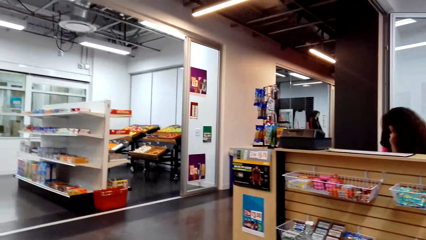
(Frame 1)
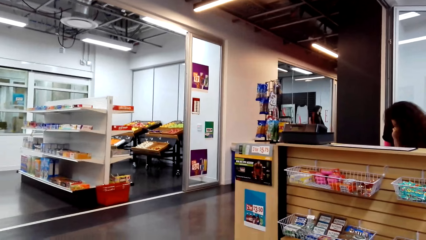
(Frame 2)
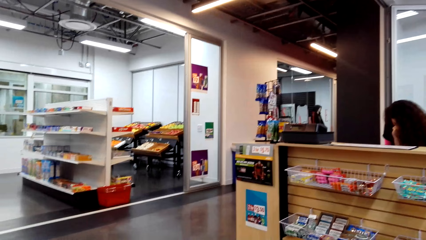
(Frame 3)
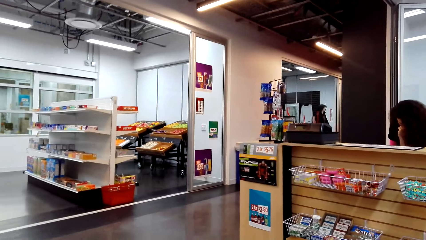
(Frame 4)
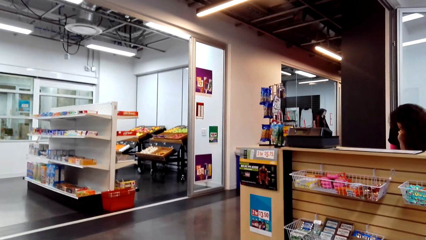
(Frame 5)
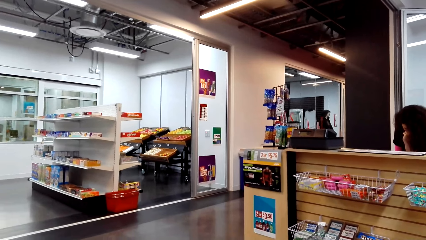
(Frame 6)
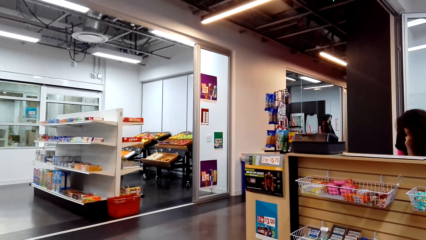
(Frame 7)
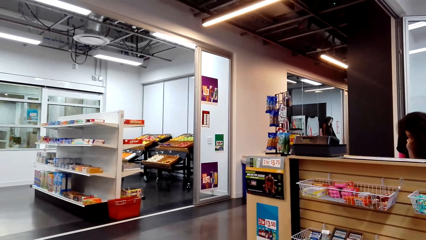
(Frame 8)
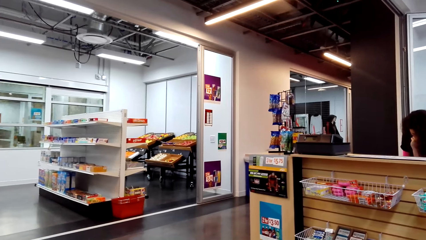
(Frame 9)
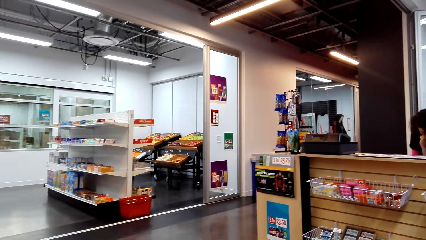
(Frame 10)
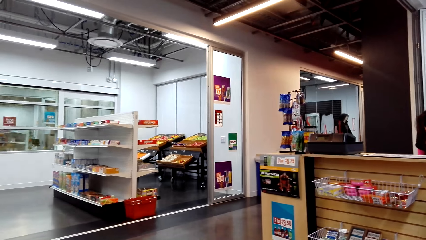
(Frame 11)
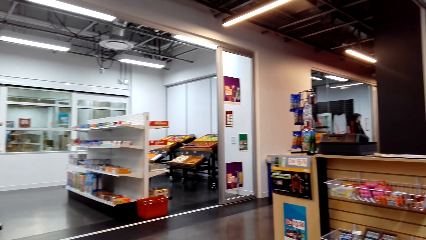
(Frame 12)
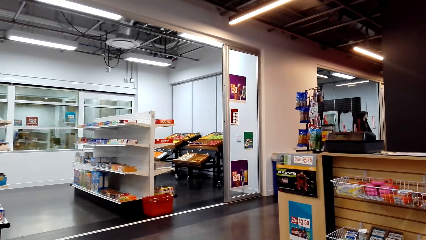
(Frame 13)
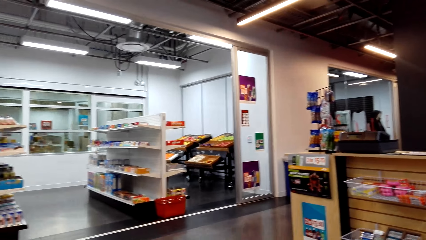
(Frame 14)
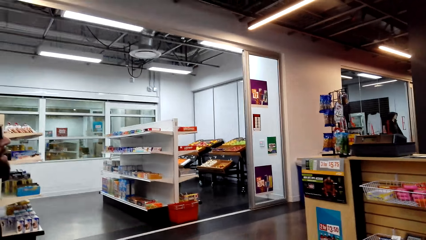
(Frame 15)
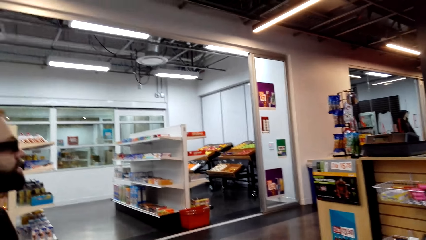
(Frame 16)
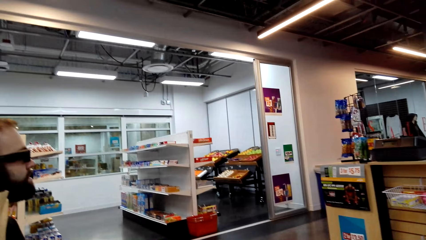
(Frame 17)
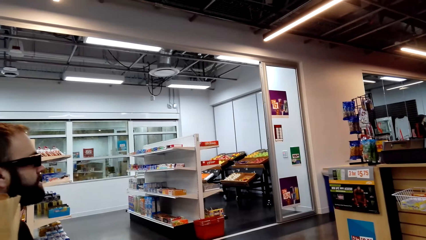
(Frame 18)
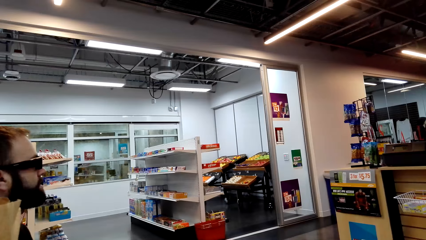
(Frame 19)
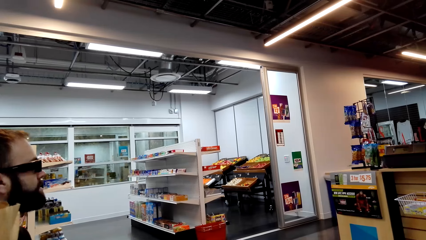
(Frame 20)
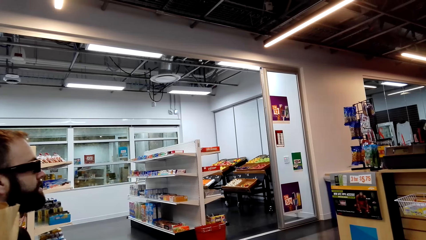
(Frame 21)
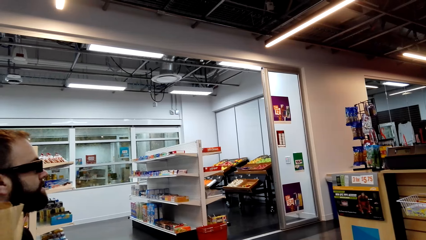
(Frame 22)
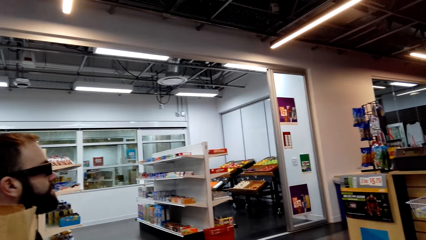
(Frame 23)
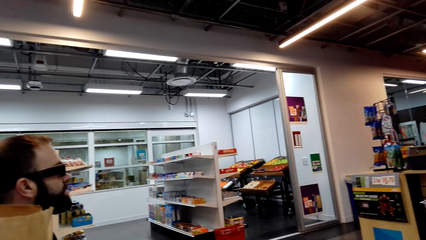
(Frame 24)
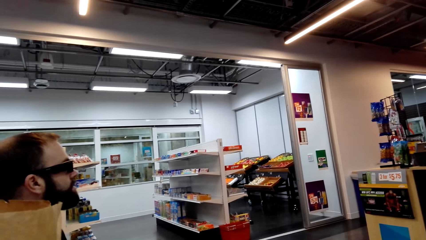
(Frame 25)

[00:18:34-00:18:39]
The camera wearer looks around the supermarket.

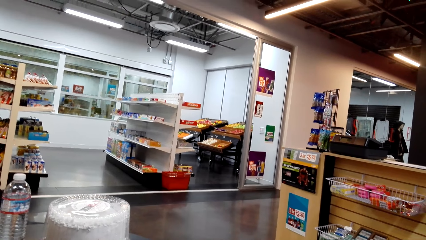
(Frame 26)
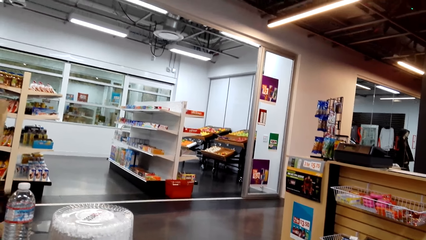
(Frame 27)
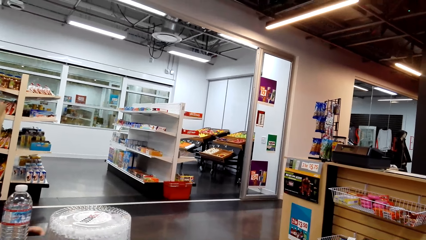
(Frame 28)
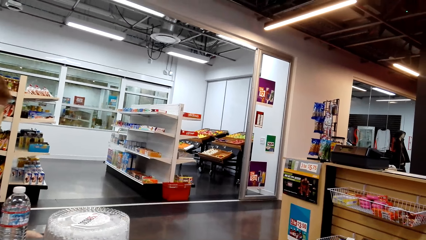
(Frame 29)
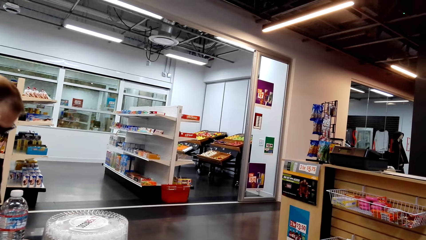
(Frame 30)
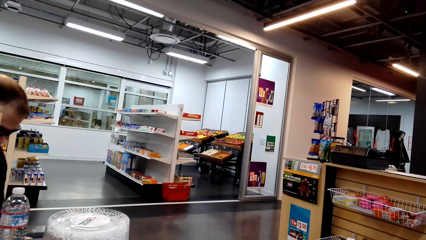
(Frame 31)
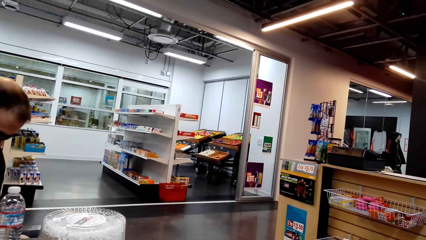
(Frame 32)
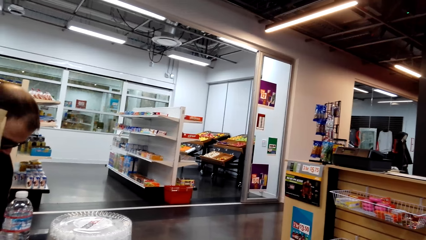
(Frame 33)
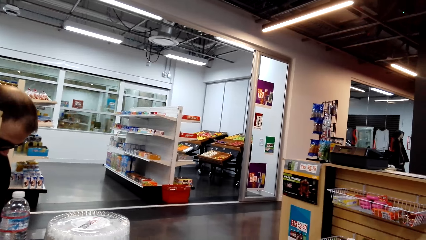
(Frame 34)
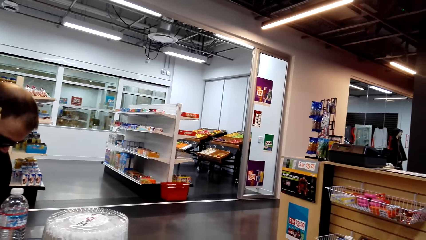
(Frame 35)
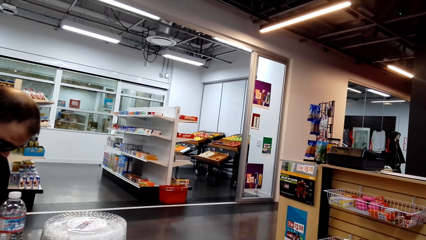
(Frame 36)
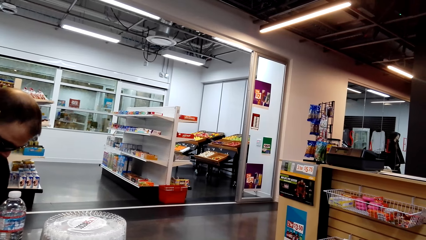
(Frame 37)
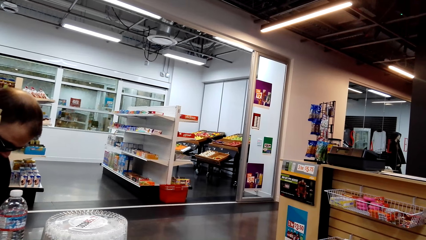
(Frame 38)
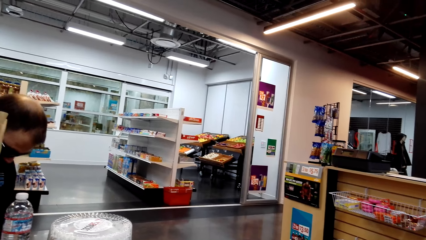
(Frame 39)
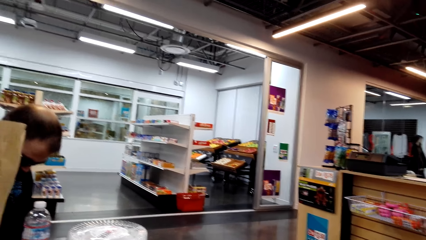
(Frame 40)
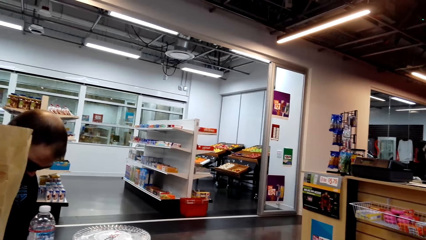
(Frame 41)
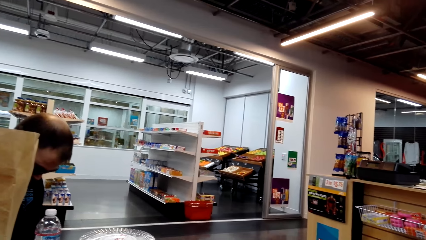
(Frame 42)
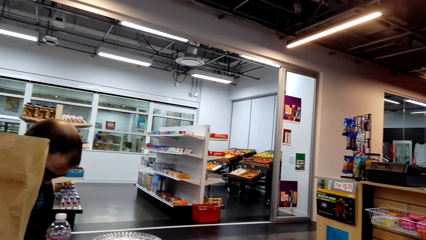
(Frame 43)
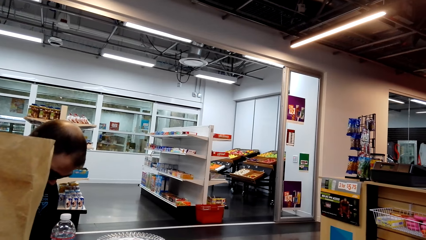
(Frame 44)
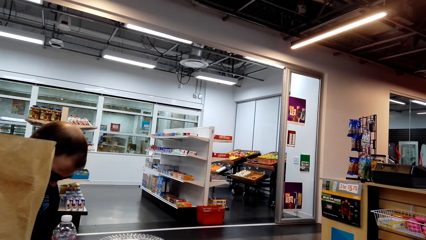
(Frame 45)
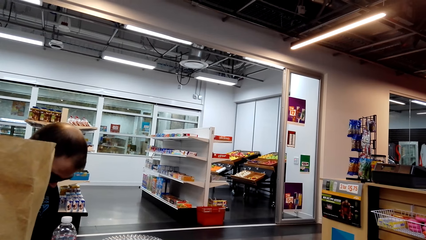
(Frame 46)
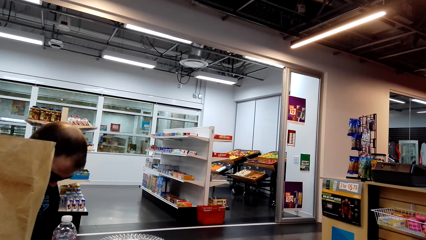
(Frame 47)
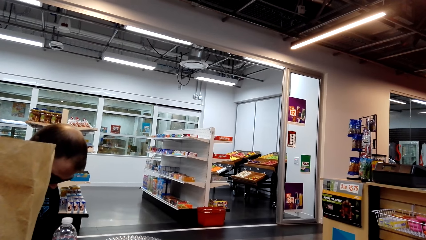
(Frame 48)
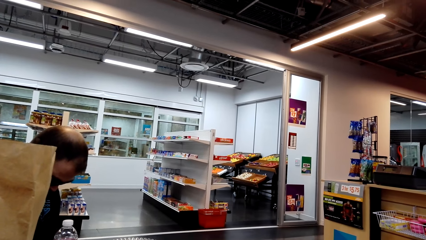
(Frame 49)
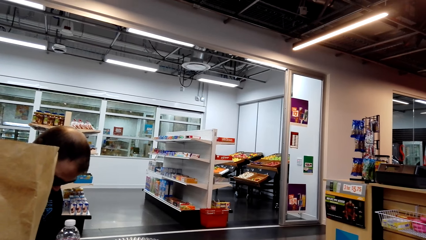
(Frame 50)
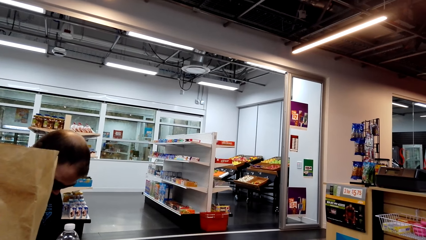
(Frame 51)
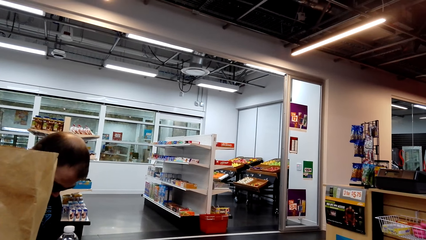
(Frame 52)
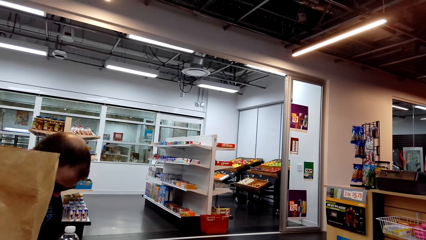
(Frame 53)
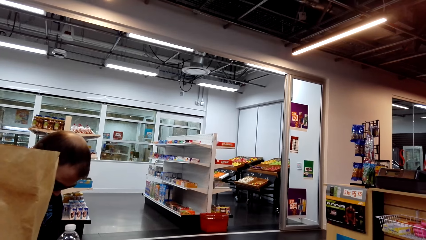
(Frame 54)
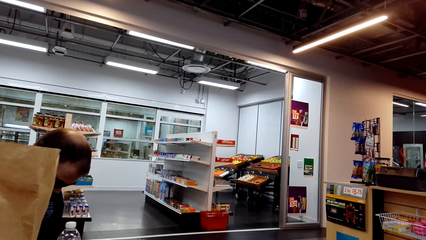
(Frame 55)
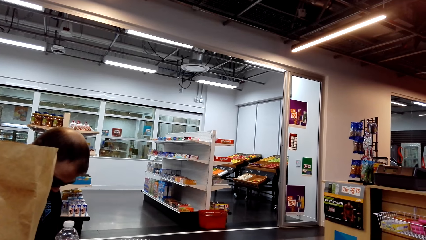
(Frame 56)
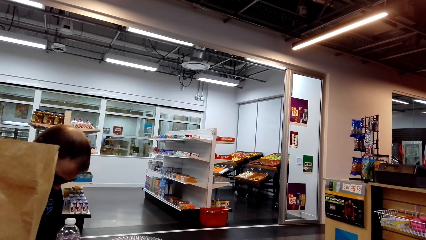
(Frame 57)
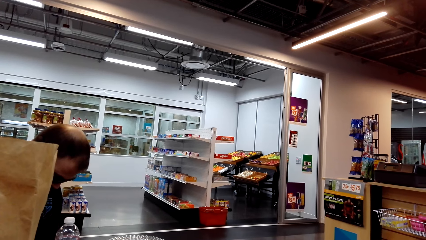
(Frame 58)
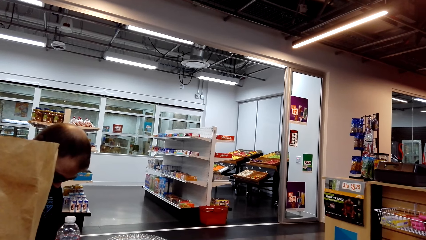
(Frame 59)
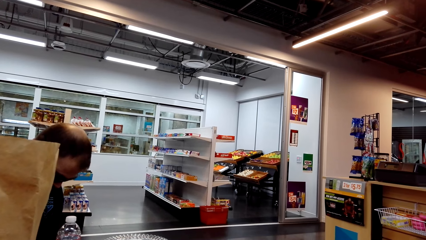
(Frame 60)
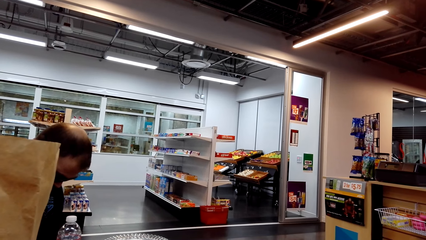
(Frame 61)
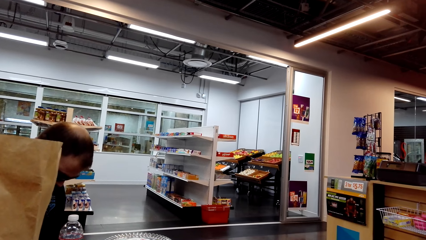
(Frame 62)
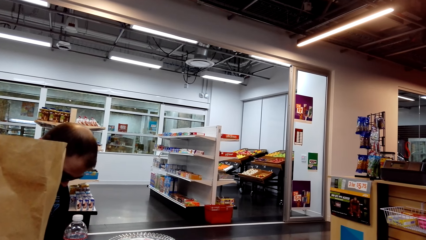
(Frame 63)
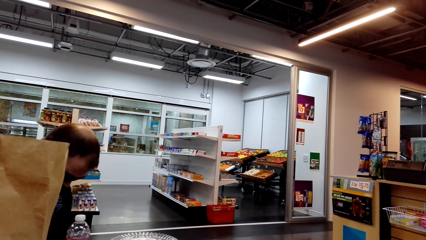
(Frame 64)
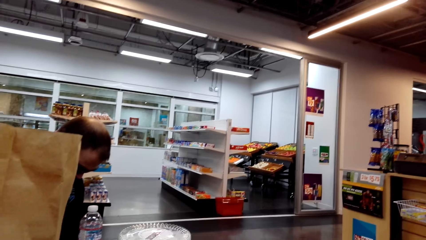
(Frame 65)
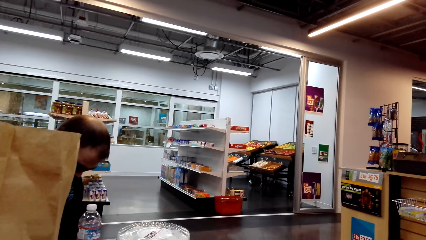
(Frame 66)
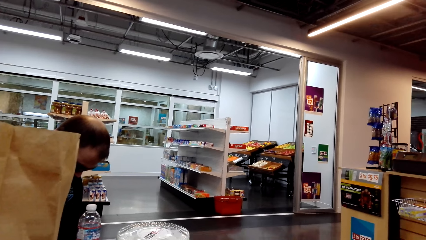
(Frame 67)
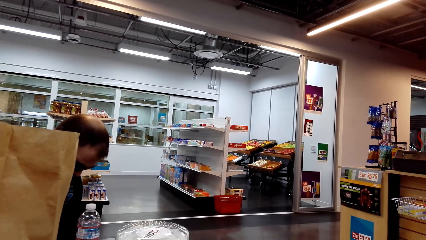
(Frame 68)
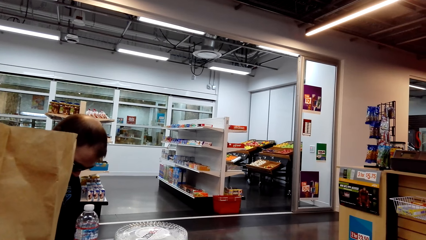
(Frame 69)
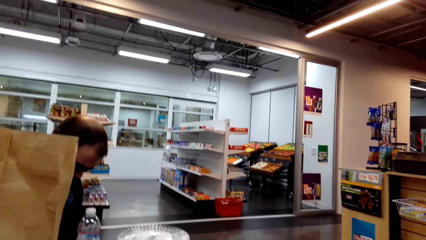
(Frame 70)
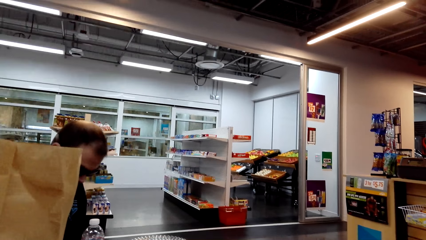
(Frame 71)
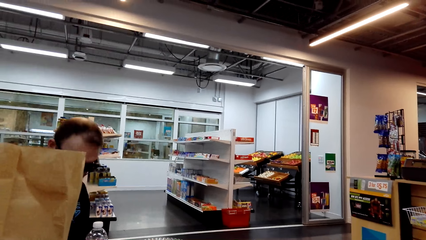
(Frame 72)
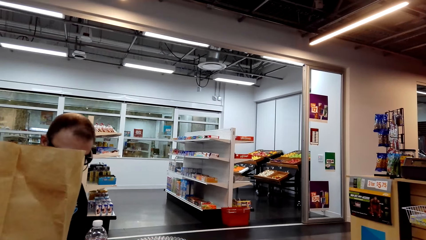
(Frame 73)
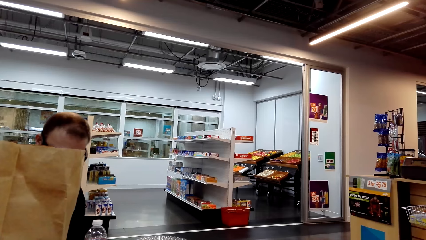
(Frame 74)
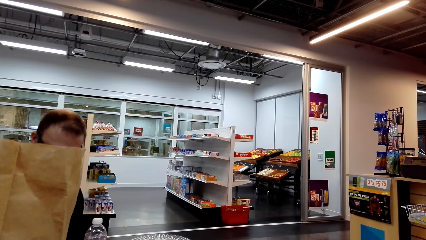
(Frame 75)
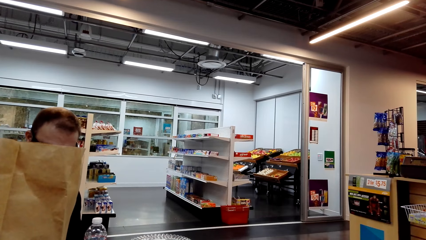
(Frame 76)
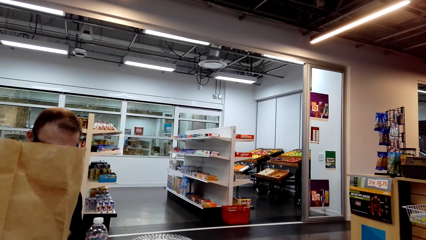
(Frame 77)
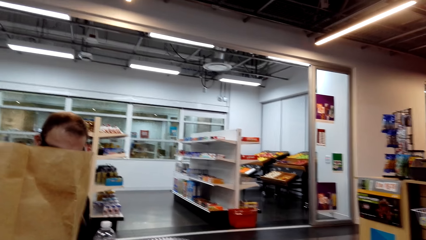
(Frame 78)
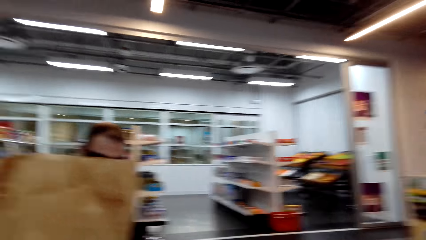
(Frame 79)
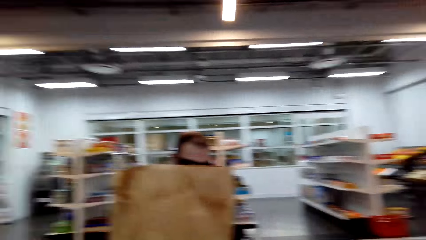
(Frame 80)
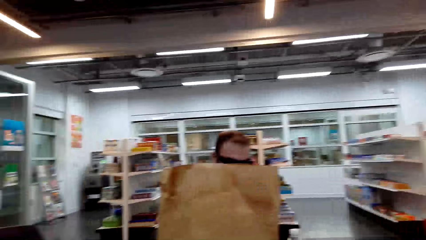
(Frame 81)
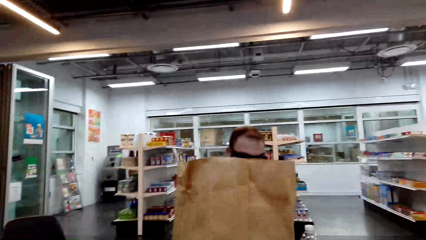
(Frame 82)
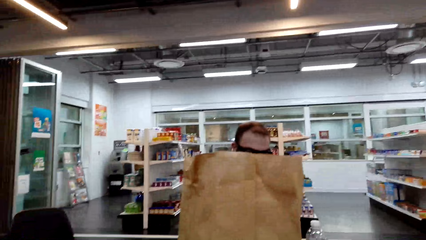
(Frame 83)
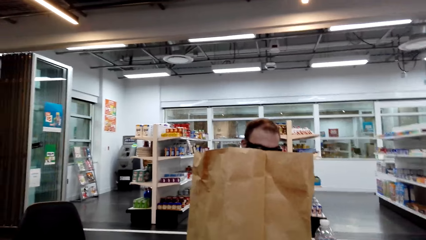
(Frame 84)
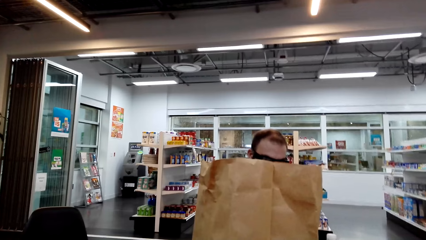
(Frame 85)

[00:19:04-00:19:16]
A person dials the phone.
